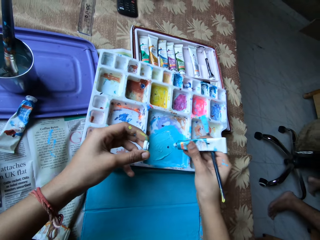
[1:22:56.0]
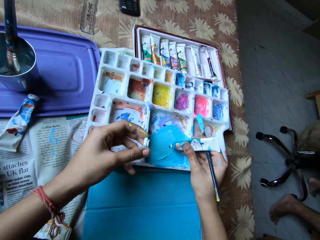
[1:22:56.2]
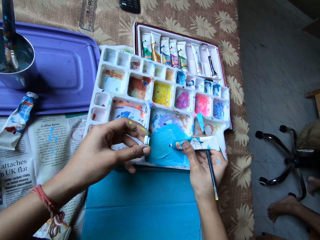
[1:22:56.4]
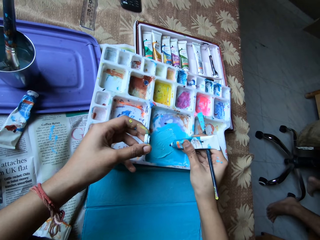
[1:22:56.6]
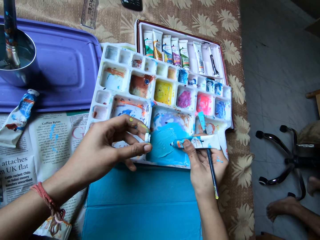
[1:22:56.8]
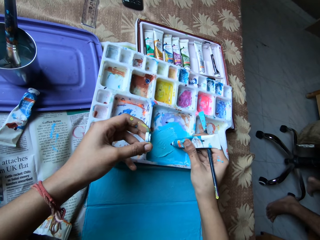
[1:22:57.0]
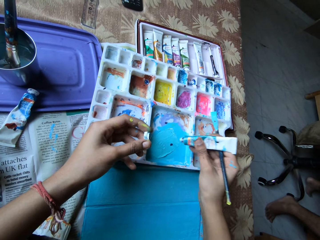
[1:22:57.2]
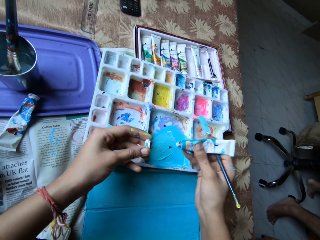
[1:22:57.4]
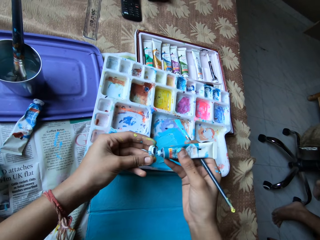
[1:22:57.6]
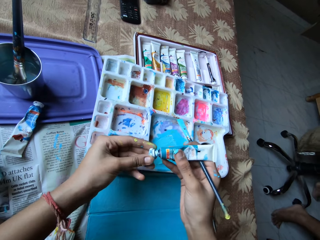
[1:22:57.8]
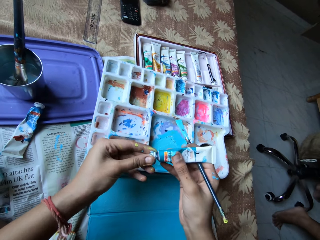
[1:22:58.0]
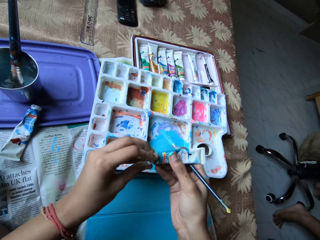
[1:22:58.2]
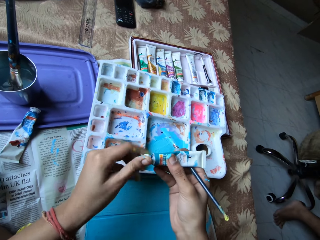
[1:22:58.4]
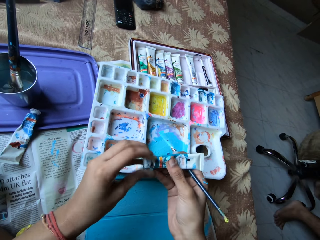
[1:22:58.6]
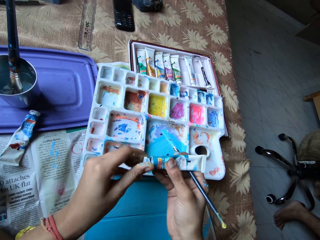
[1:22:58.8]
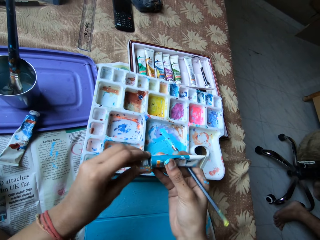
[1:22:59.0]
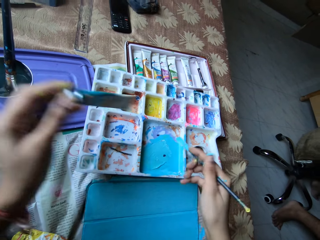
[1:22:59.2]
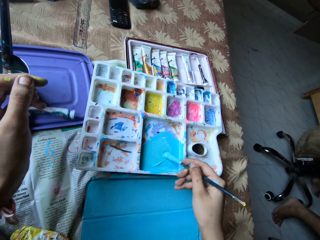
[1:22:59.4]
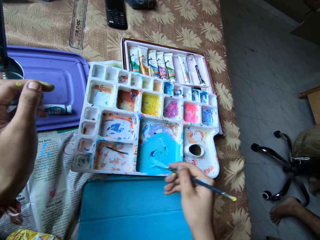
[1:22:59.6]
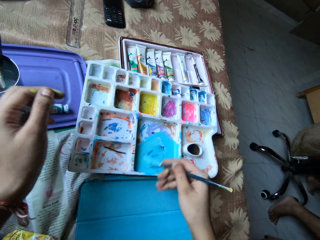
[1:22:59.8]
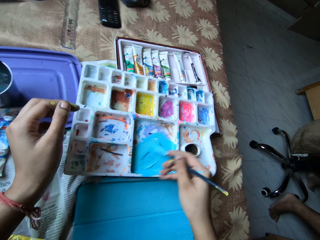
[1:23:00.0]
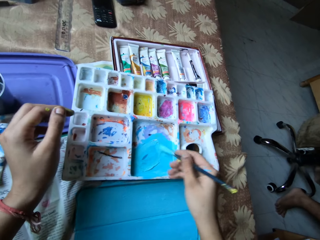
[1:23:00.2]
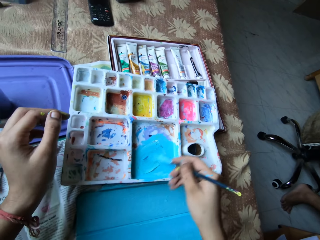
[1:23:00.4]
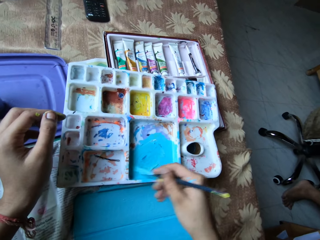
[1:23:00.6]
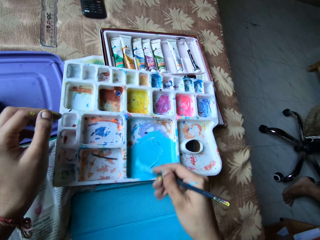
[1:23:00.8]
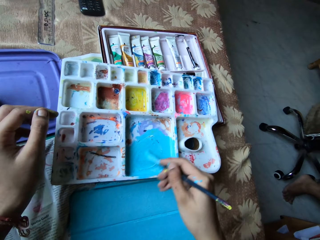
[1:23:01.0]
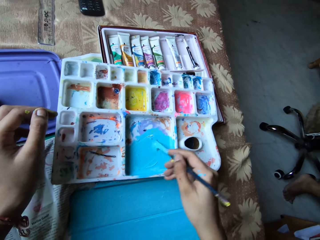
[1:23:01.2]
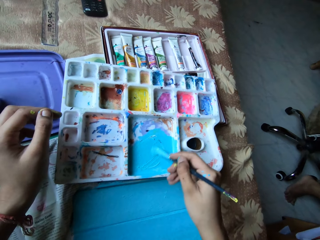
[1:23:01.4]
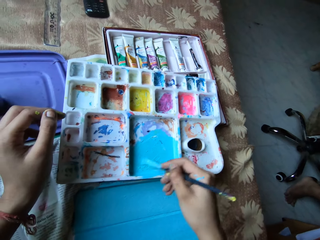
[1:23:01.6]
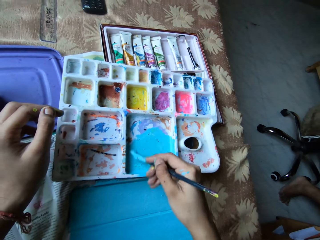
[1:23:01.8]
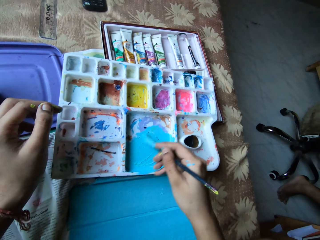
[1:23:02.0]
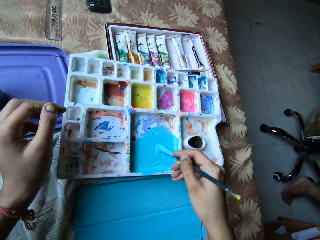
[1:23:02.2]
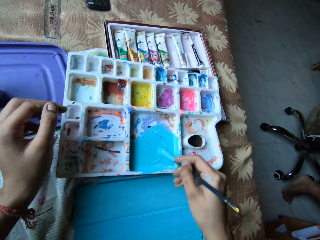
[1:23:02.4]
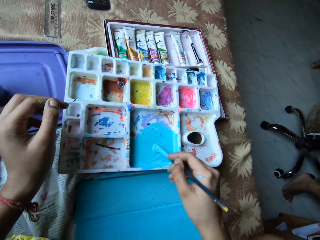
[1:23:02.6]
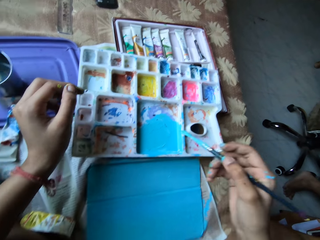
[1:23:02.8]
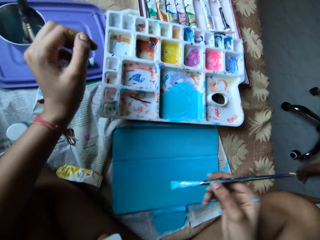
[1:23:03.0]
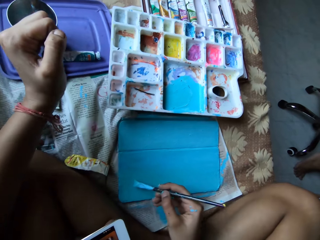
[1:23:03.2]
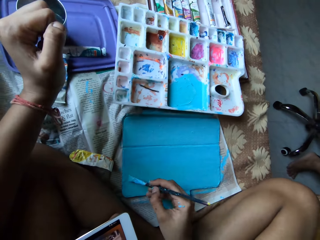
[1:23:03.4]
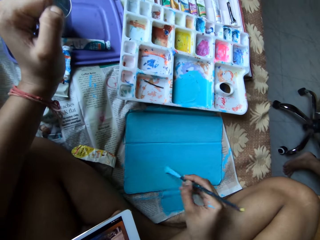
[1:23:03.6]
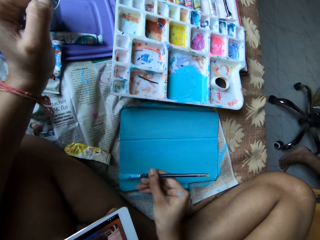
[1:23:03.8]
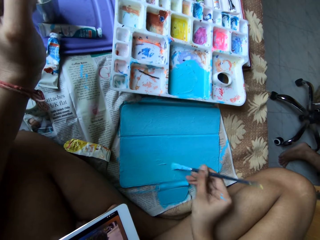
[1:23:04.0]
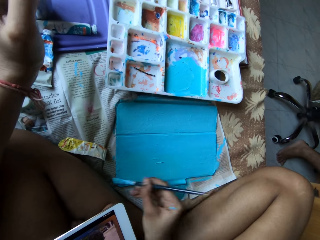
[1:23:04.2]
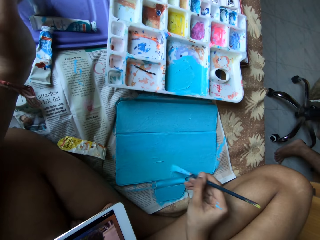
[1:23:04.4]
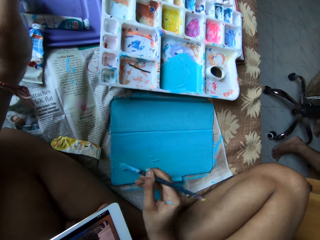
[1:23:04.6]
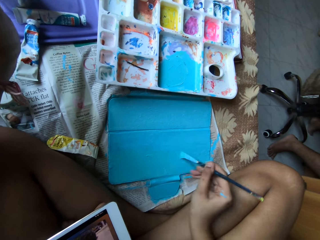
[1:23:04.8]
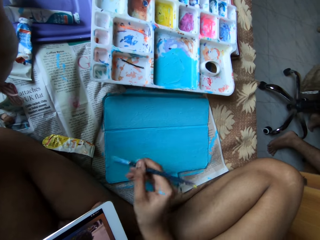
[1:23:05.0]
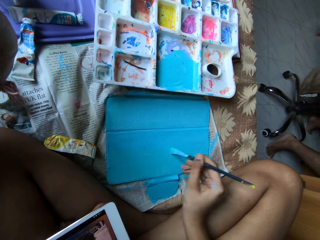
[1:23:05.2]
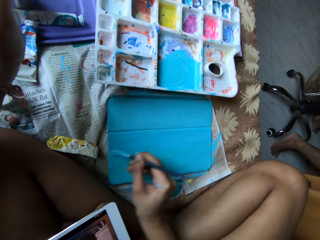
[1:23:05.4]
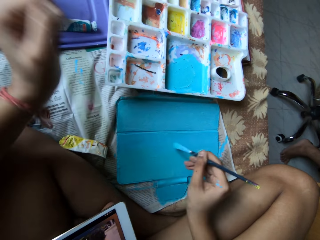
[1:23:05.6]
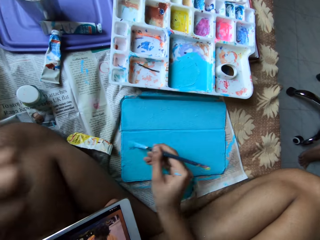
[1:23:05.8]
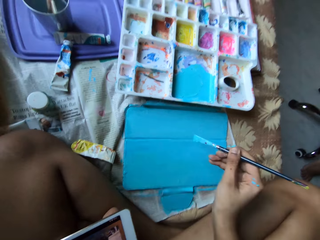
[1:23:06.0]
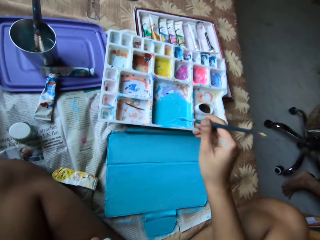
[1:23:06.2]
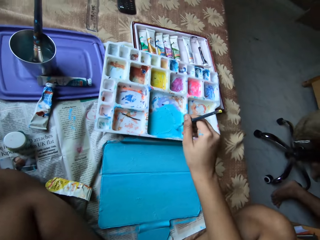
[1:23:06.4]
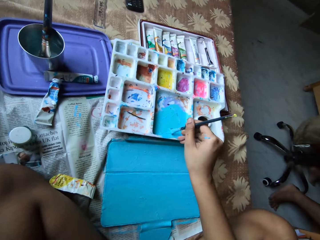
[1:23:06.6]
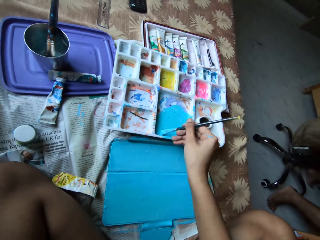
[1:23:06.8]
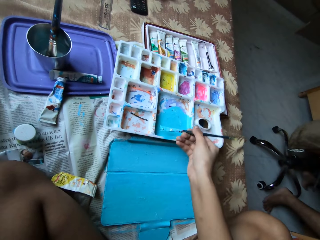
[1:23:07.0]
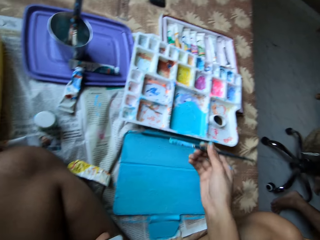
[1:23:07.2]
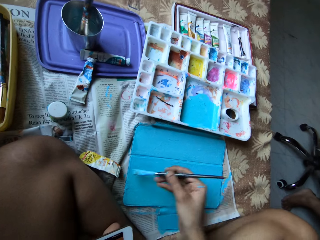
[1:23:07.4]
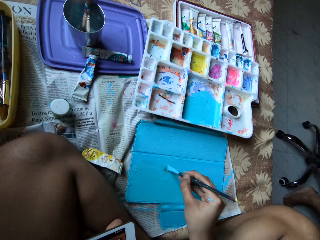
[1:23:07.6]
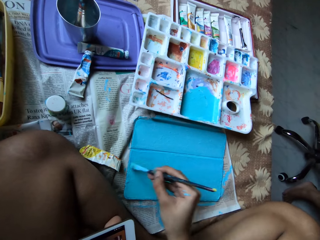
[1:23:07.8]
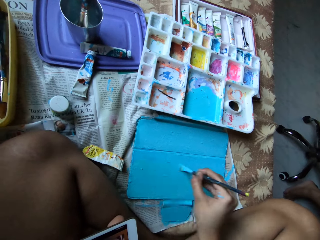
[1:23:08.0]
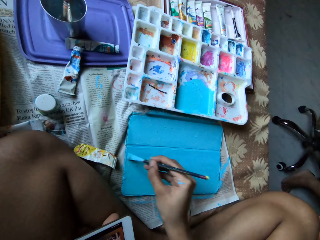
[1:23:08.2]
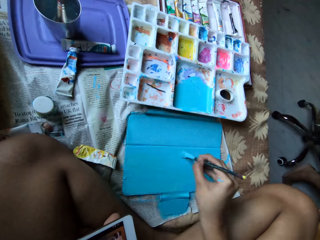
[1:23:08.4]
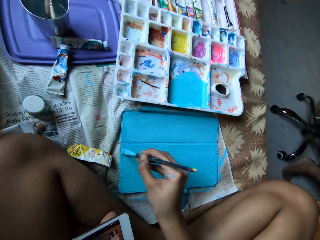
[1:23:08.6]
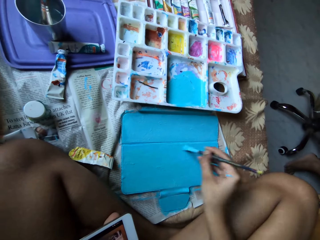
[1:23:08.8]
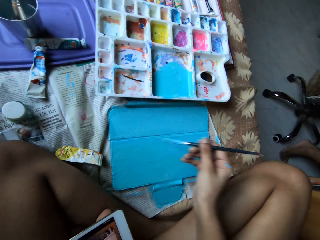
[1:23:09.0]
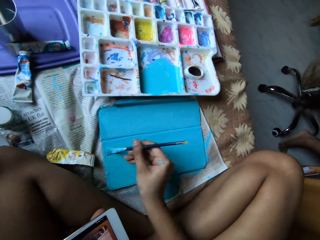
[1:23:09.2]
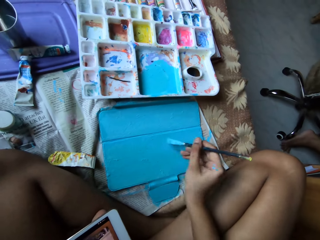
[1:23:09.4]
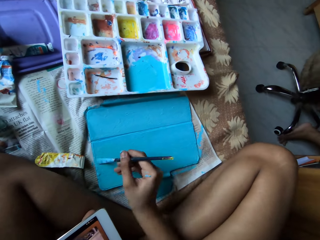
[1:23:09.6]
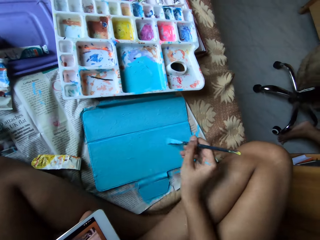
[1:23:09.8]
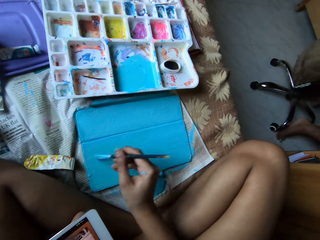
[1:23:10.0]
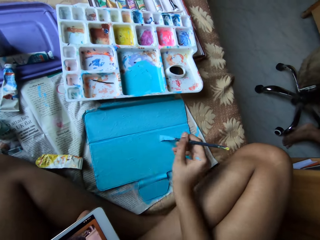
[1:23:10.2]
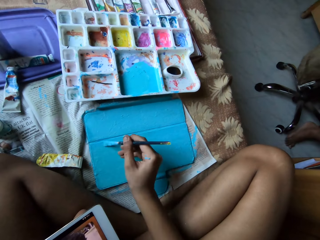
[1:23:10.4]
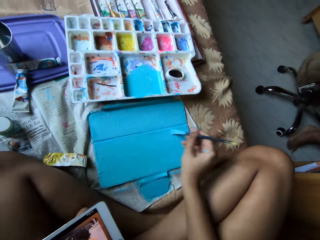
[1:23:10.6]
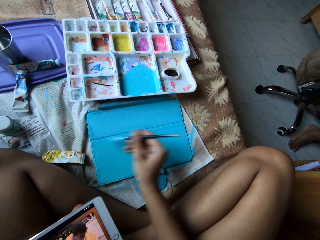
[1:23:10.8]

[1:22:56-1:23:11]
The camera wearer applies the paint from the blue paint tube on the paint palette with her right hand. She covers the blue paint tube with the lid in her left hand. She holds the blue paint tube with her left hand. She throws the blue paint tube on the bed with her left hand. She mixes the paint on the paint palette with the paintbrush in her right hand. She paints the tablet case with the paintbrush in her right hand. She applies some paint on the paintbrush from the paint palette with her right hand. She mixes the paint. She paints the tablet case with the paintbrush in her right hand.

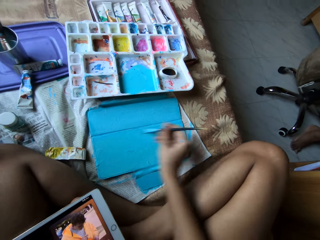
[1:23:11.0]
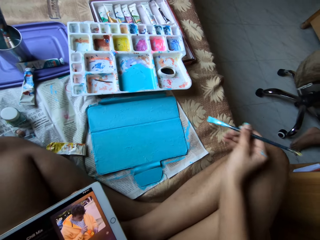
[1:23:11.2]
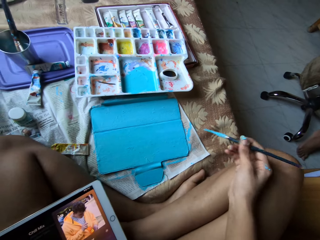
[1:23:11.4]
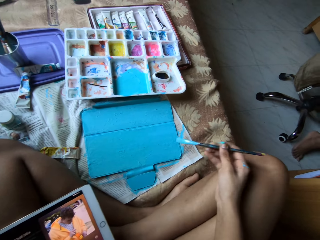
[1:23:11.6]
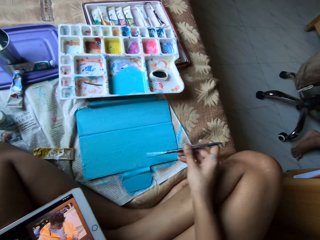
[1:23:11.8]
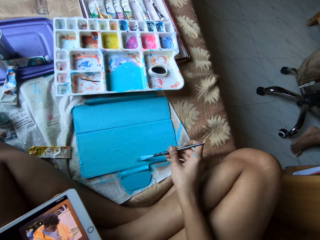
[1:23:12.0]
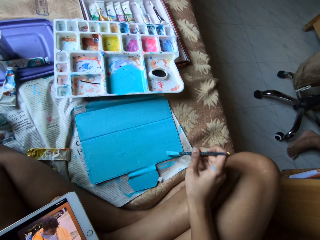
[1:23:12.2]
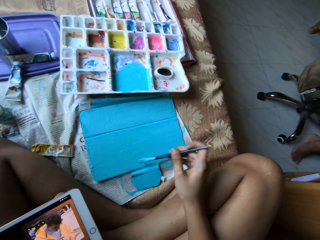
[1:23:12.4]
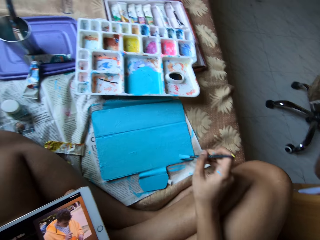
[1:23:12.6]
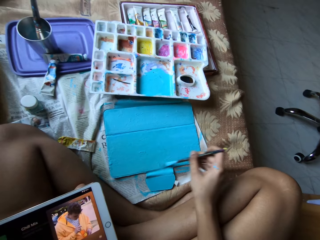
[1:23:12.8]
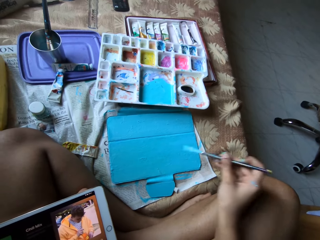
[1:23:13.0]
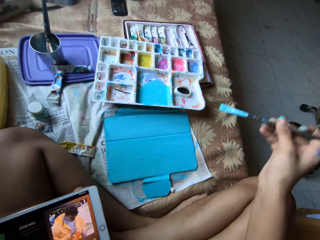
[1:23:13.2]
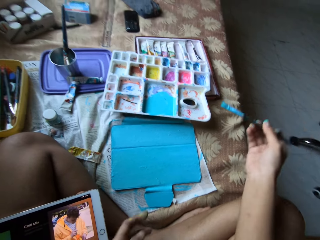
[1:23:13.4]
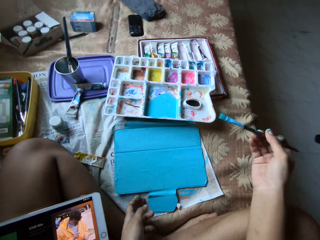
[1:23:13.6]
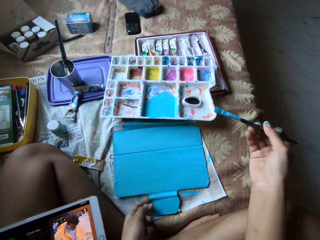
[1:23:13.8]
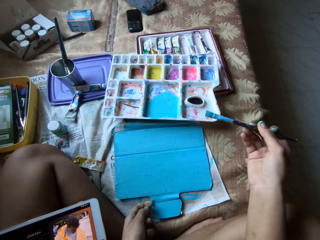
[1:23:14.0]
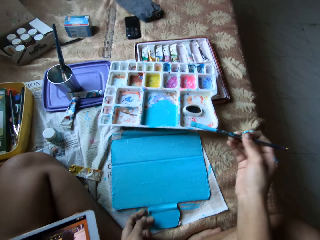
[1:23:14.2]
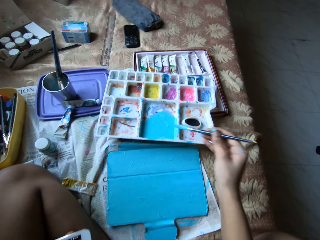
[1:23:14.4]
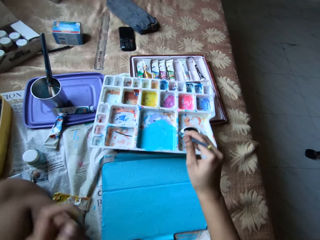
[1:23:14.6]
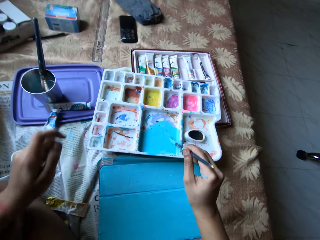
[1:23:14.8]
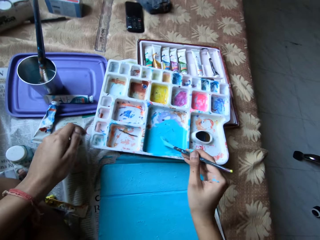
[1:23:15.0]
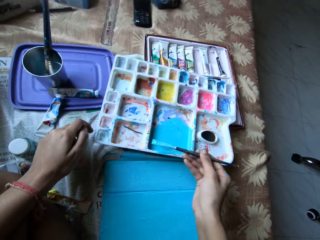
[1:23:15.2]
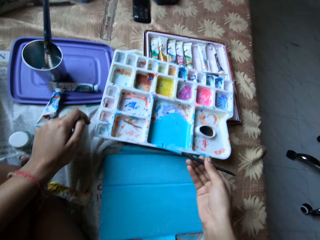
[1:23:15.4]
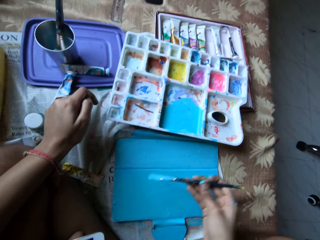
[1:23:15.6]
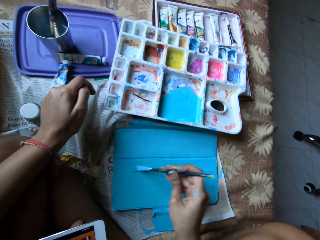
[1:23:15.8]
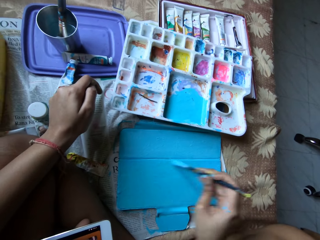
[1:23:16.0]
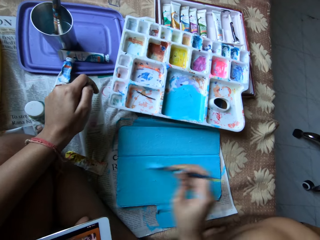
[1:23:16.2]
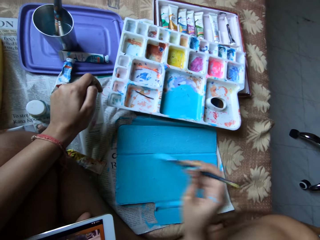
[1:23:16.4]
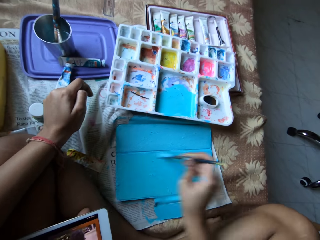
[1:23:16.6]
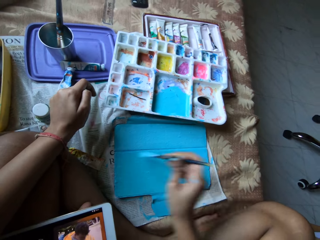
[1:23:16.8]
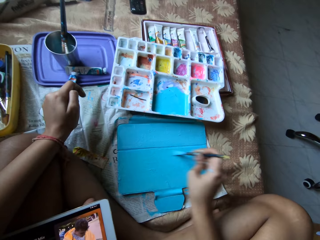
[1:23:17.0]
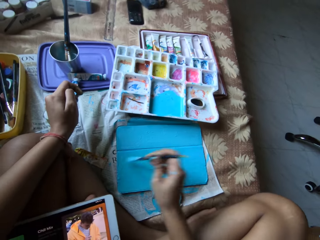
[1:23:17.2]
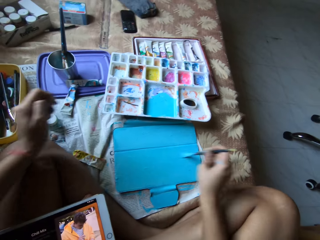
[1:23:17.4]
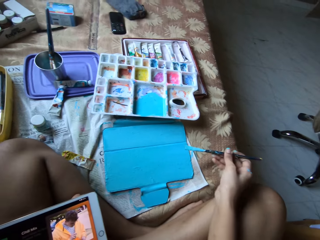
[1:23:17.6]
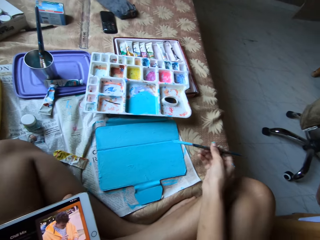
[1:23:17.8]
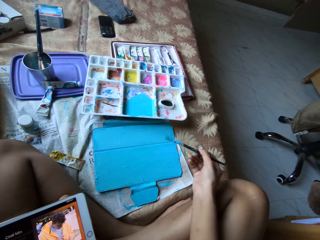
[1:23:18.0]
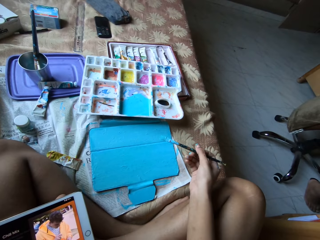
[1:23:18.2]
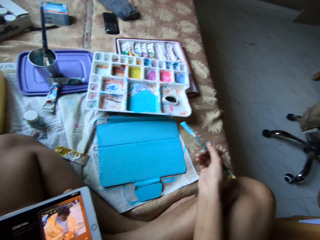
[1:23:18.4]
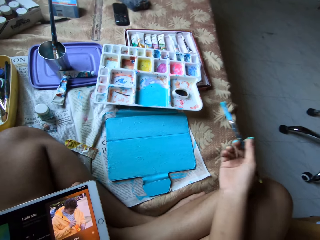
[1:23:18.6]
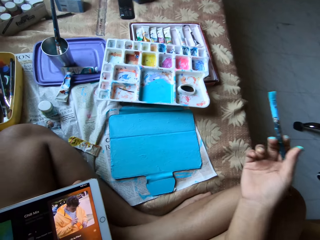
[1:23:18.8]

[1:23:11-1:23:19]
The camera wearer paints the tablet case with the paintbrush in her right hand. She holds the tablet case on the bed with her left hand. She holds the paintbrush. She applies some paint on the paintbrush from the paint palette with her right hand. She paints the tablet case with the paintbrush in her right hand.
